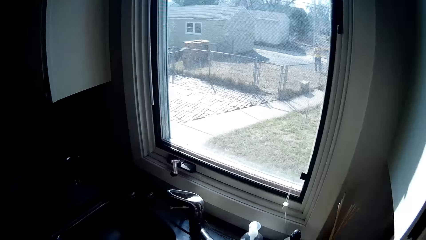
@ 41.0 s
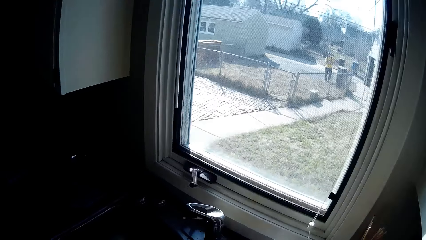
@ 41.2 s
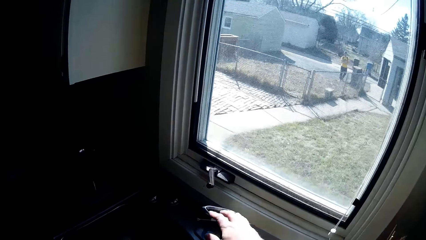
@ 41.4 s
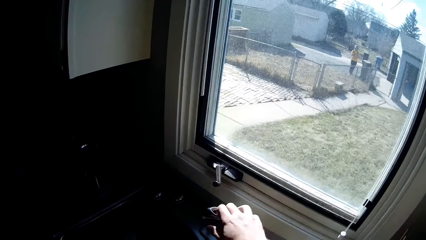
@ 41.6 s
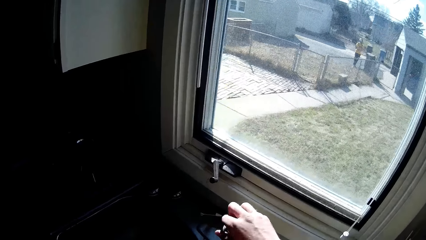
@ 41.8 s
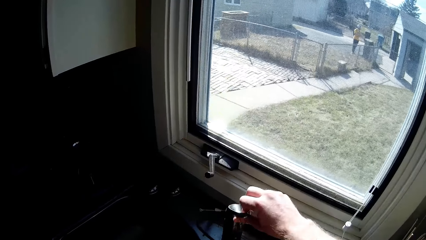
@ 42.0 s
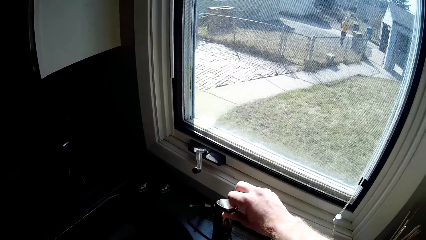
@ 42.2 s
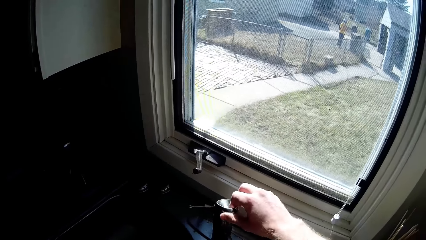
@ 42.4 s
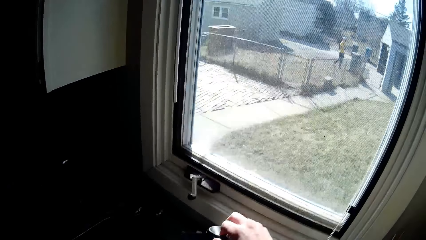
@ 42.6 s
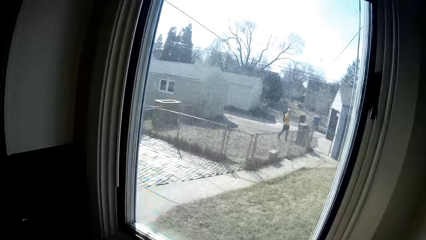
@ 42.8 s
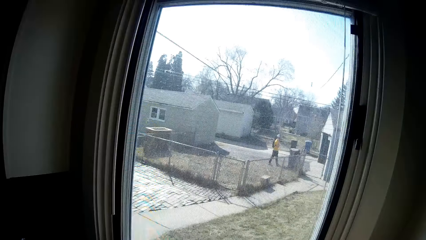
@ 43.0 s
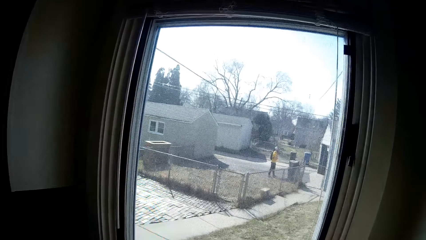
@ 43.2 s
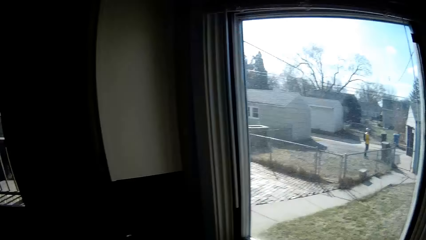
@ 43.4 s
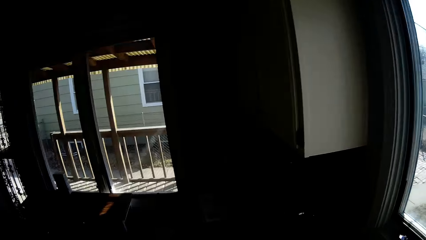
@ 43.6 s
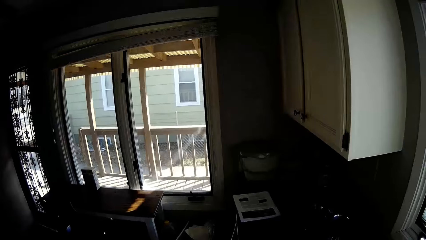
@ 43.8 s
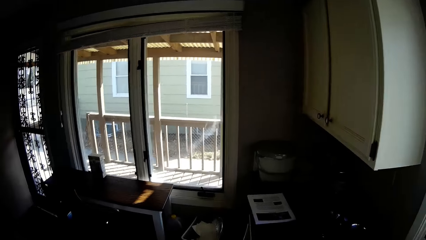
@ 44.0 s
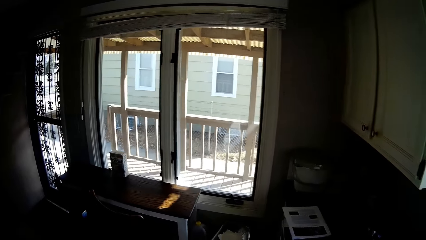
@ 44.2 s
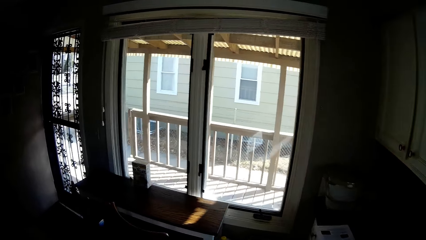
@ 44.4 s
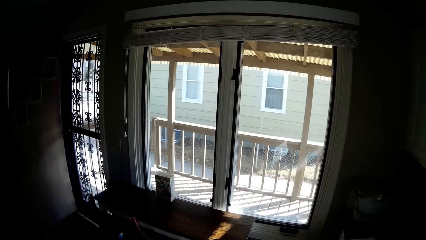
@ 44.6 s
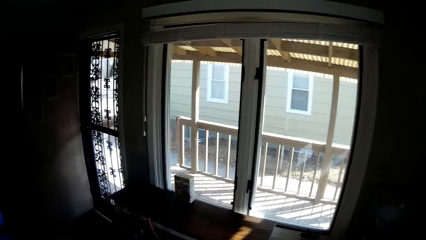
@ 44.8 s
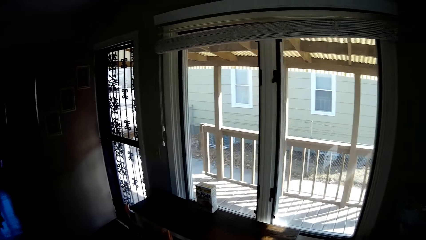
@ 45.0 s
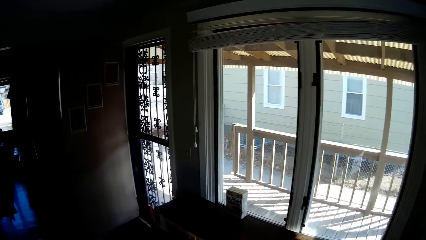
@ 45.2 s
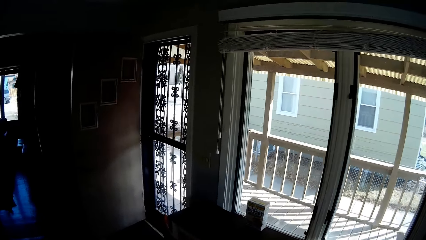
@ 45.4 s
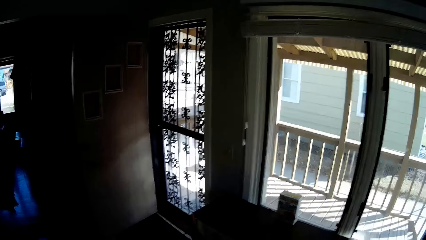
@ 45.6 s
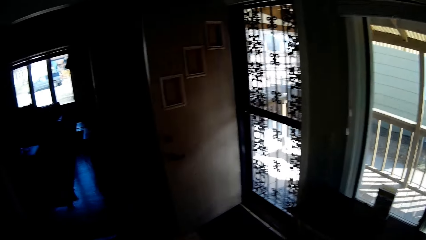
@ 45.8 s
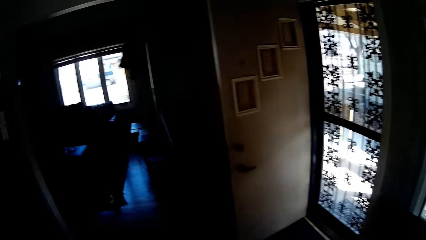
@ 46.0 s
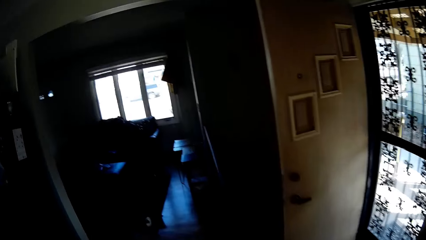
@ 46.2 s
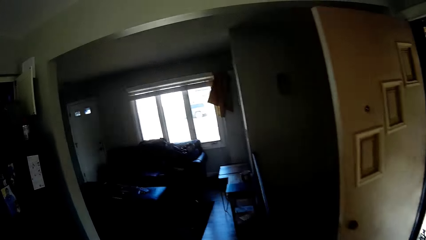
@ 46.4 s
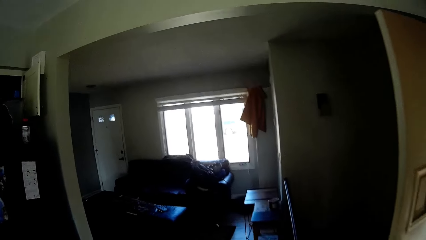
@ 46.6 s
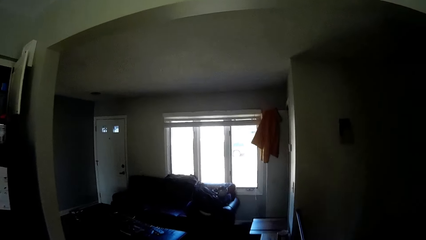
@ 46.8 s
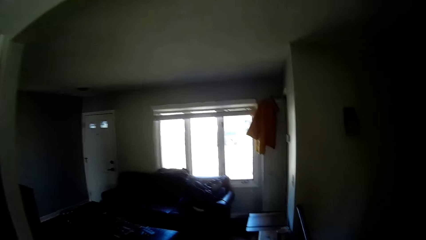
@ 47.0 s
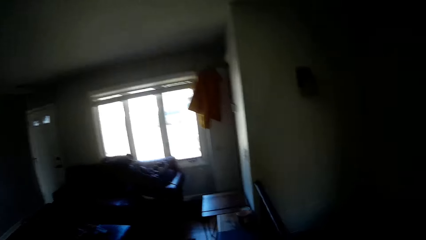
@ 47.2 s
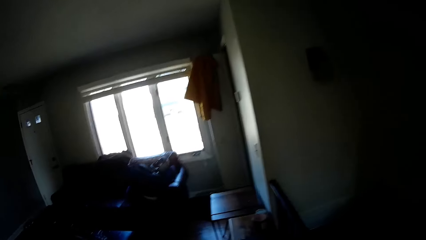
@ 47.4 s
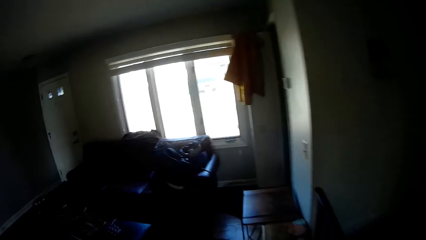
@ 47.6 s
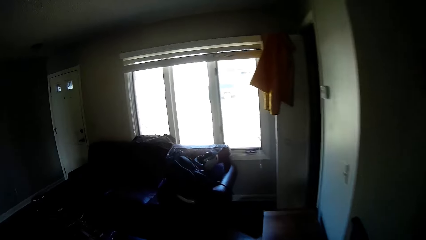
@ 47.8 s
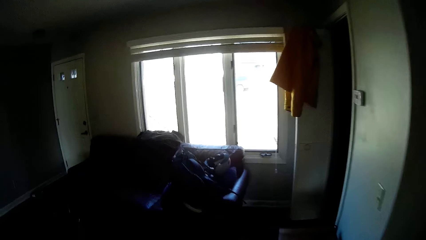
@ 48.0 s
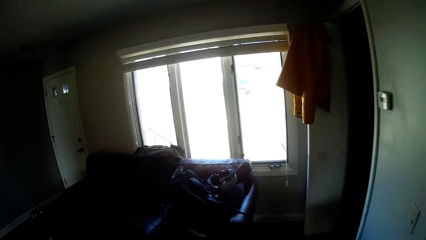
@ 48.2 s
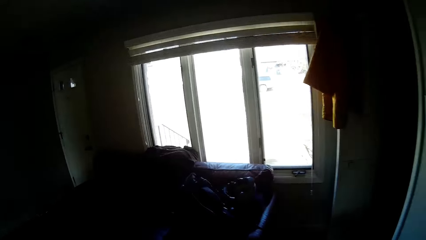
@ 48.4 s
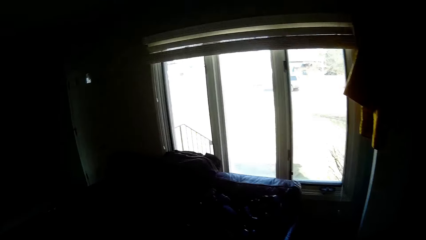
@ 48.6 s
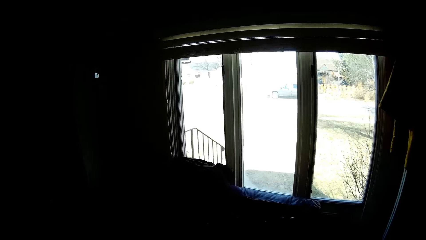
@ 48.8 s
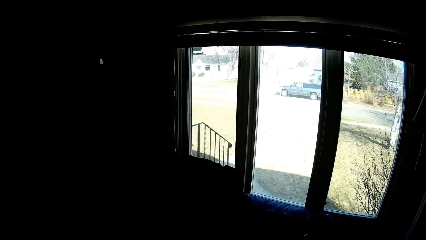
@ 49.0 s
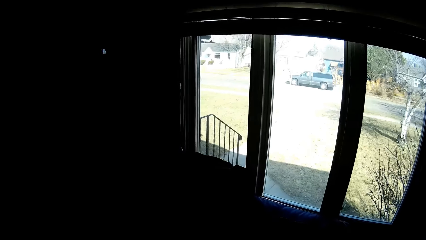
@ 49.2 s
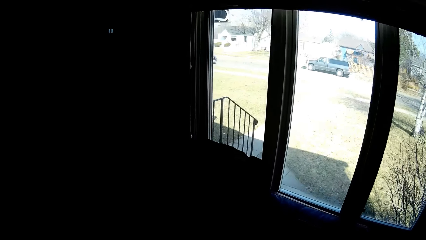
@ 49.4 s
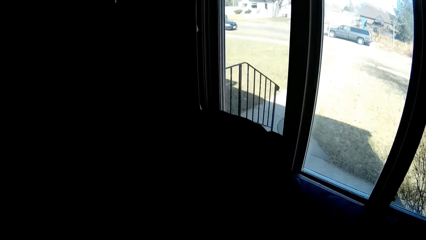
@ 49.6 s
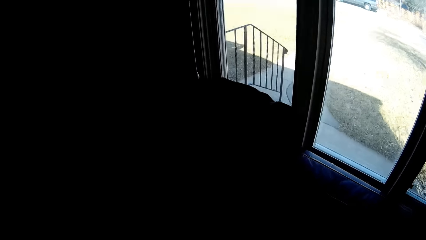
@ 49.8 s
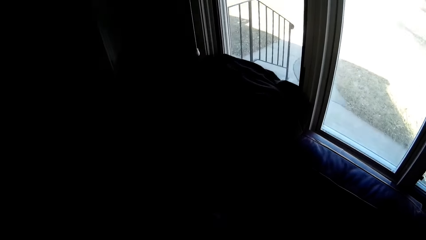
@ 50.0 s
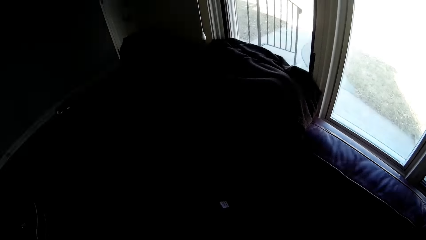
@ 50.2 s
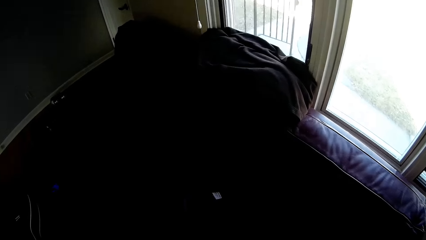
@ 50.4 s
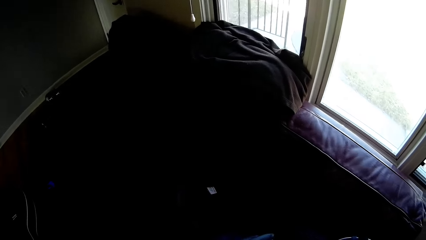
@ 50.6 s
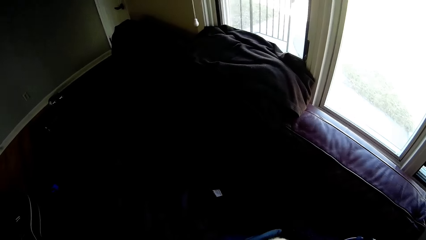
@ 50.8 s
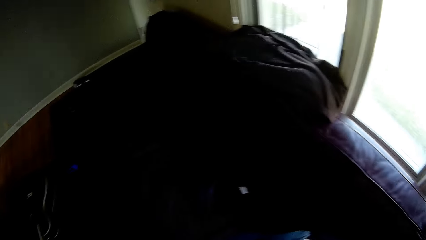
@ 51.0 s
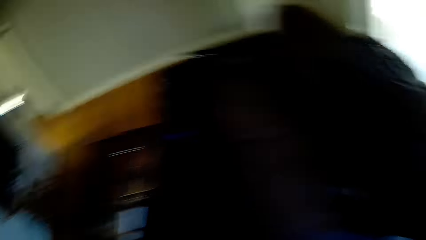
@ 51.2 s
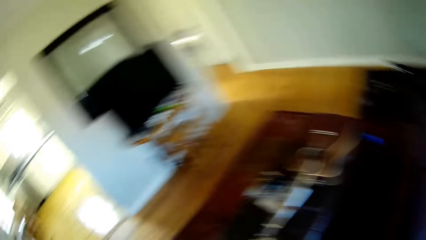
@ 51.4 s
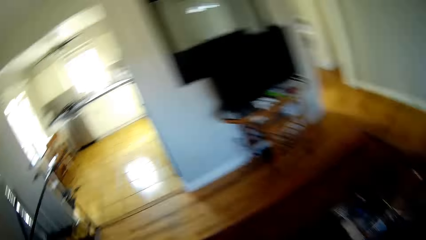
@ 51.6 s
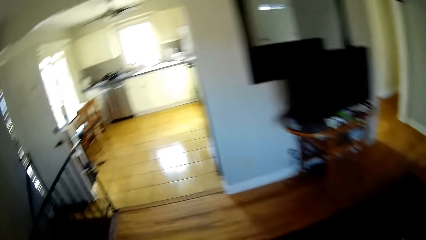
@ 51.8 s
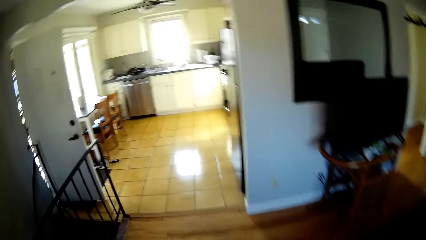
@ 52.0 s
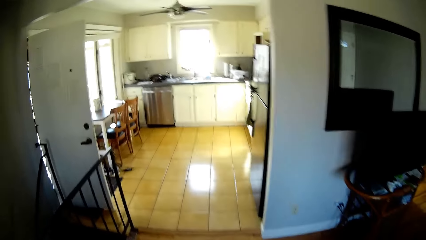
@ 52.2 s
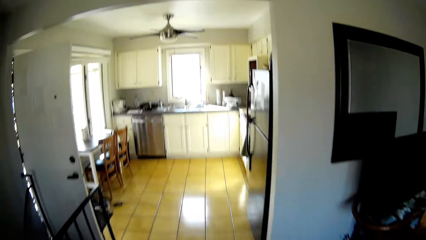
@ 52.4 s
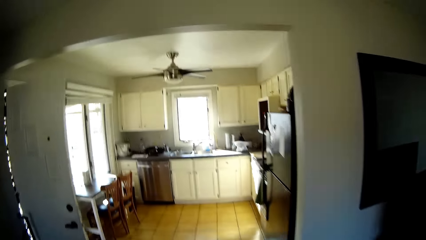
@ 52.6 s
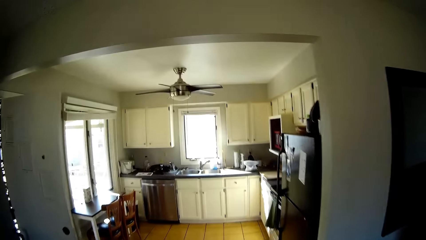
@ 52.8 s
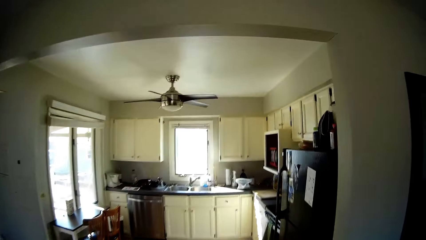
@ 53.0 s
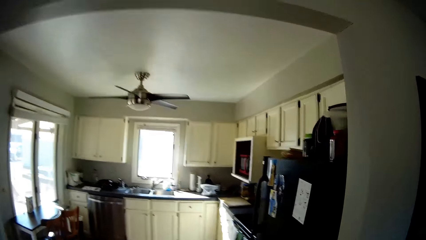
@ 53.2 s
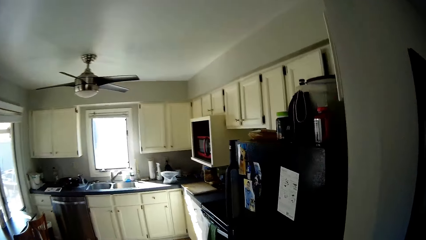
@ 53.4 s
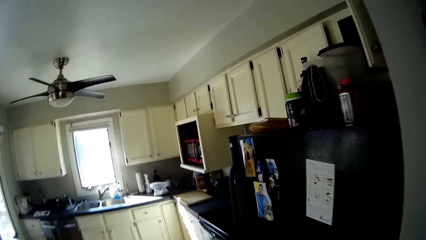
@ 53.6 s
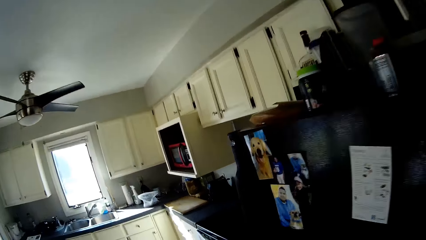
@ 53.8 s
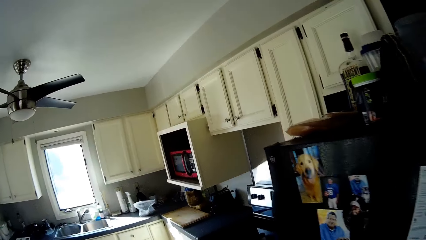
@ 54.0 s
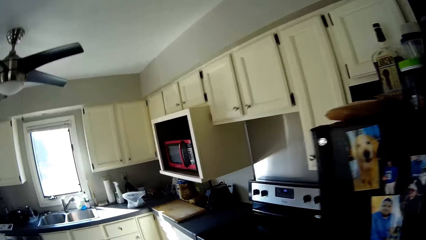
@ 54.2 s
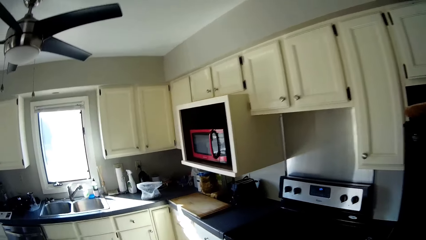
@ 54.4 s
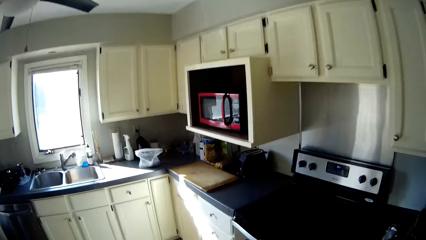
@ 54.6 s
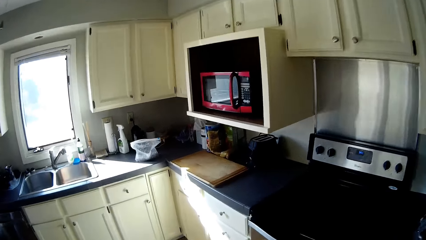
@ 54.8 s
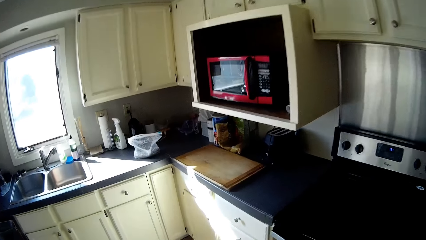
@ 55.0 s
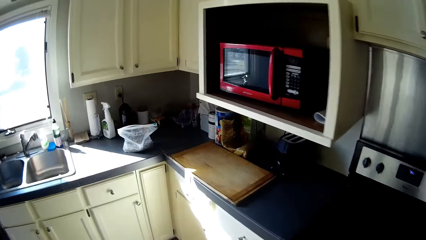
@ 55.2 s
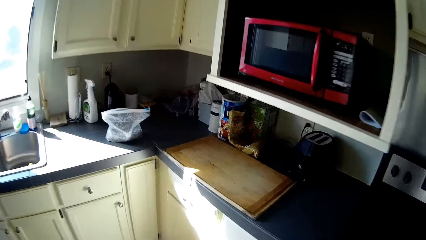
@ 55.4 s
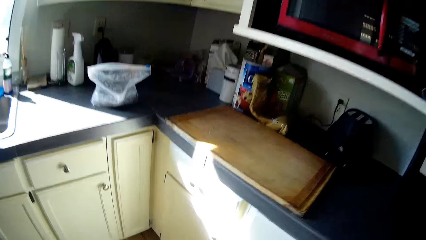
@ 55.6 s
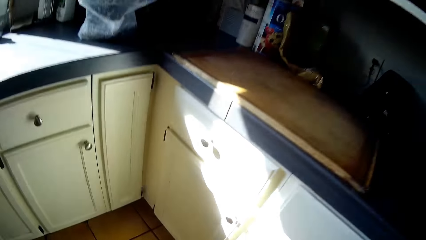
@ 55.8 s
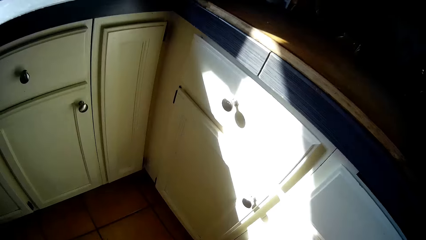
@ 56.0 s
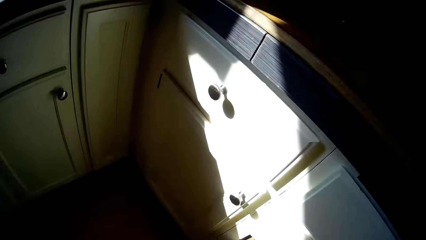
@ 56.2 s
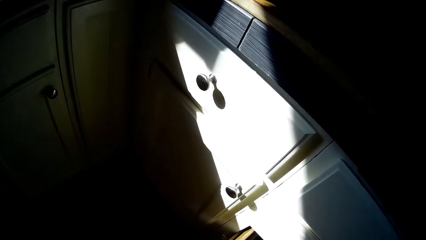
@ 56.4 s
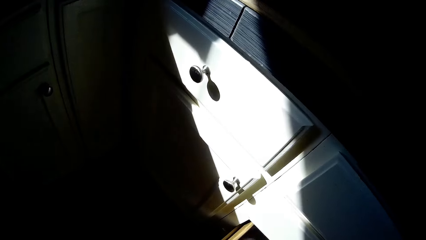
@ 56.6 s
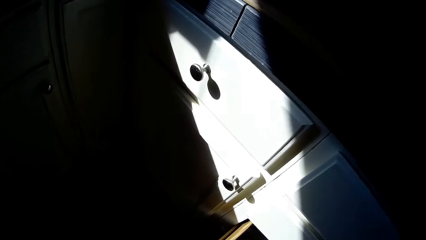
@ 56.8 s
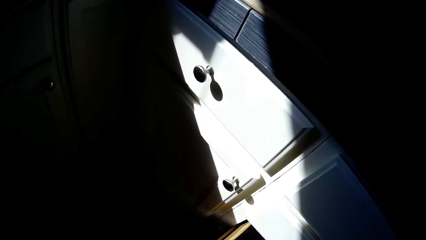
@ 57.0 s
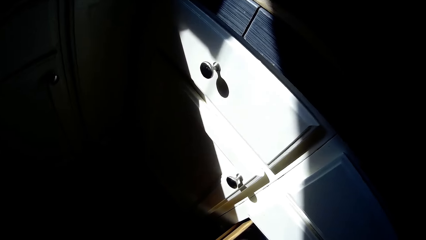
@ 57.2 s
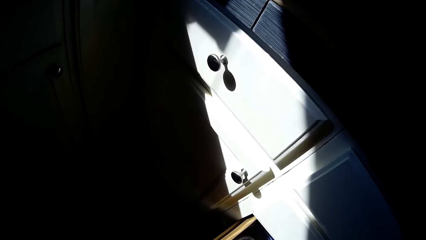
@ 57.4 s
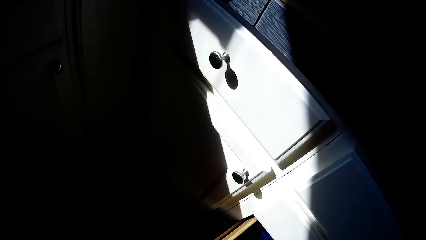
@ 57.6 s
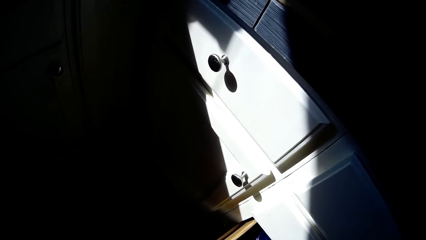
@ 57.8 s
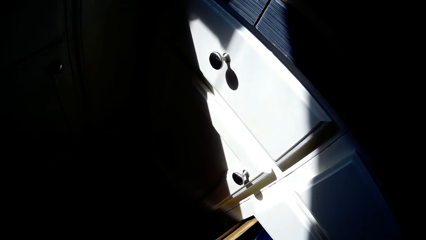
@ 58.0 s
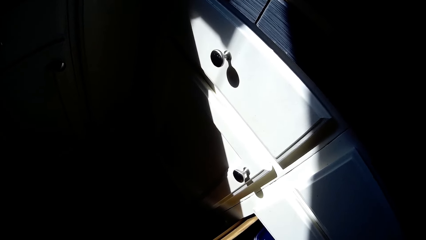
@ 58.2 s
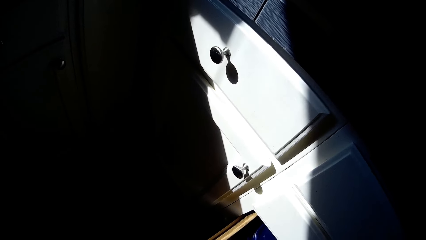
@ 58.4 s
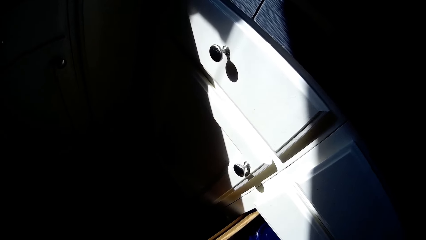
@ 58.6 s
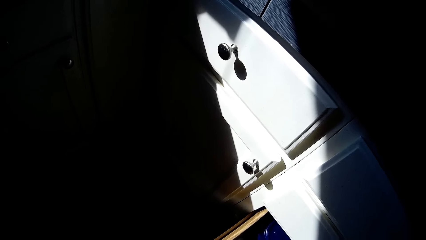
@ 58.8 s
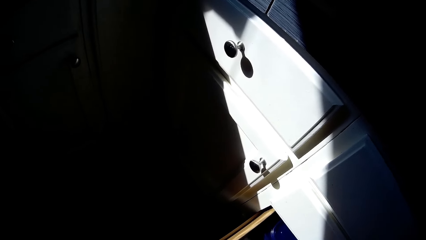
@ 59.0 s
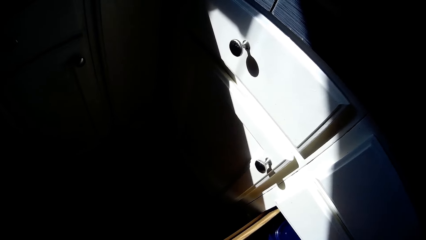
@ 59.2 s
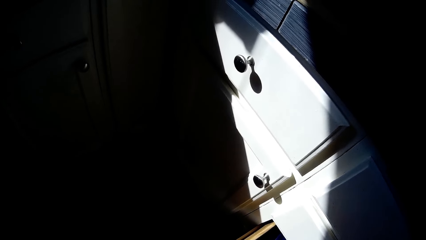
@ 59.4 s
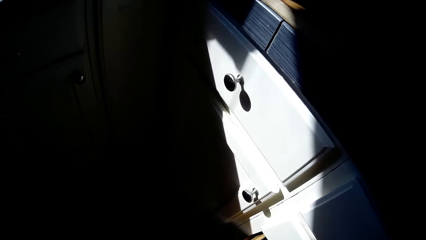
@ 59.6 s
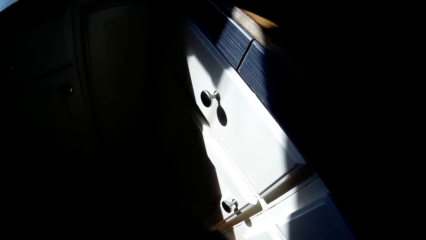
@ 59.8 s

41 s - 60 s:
The camera wearer touches the water tap. They open the water sink. They walk in the bedroom.
